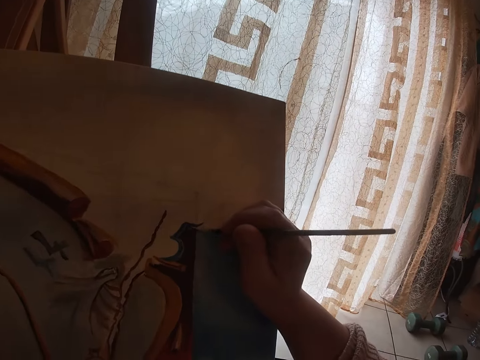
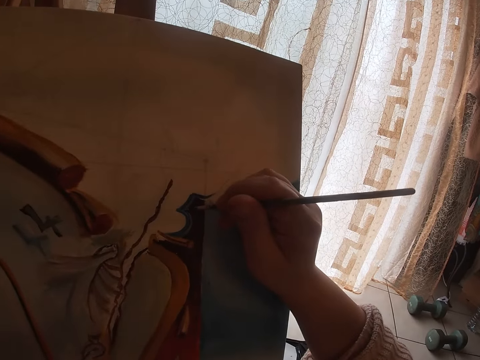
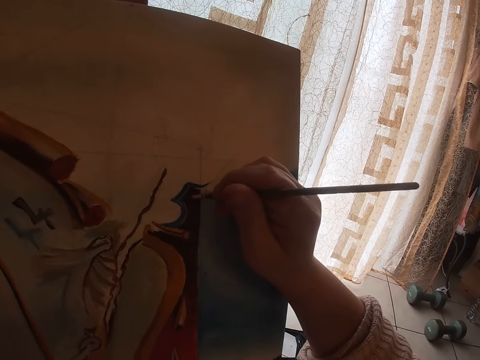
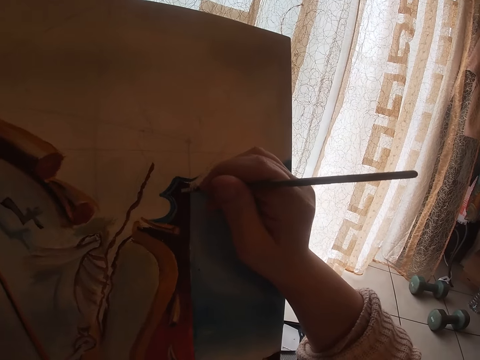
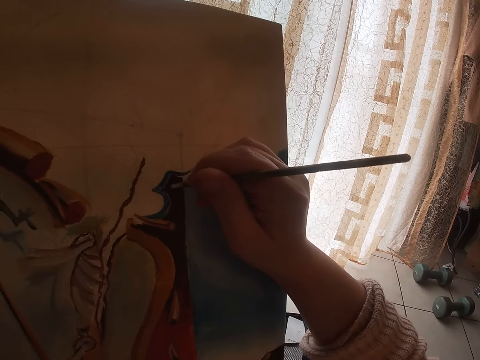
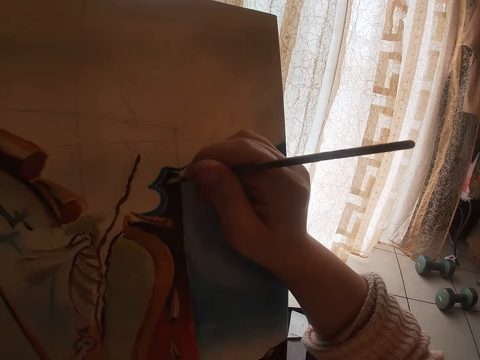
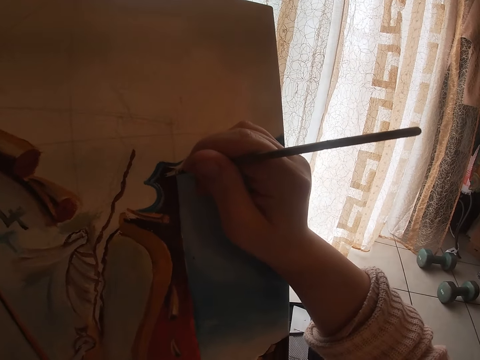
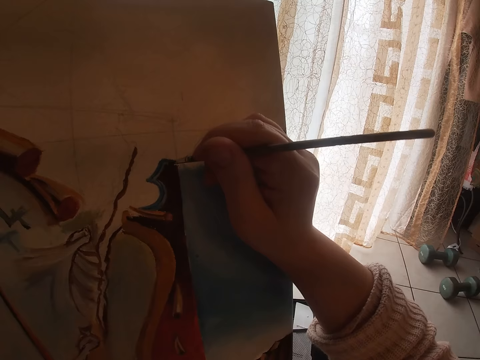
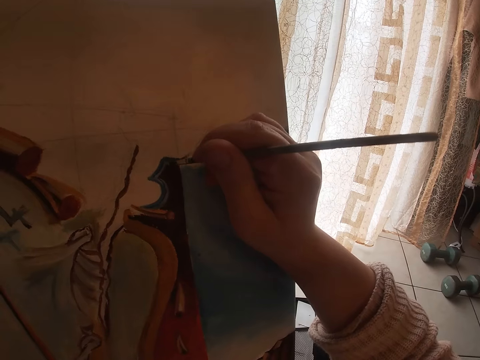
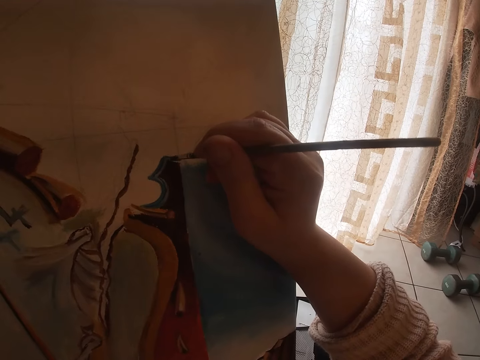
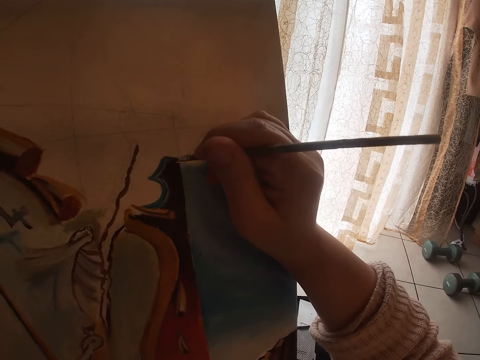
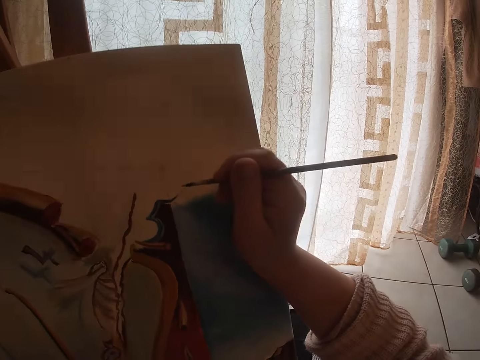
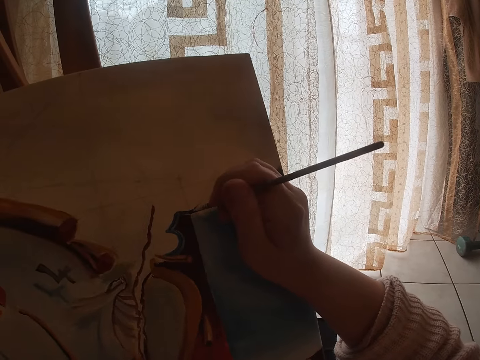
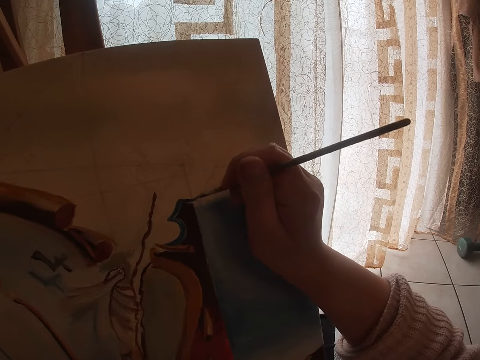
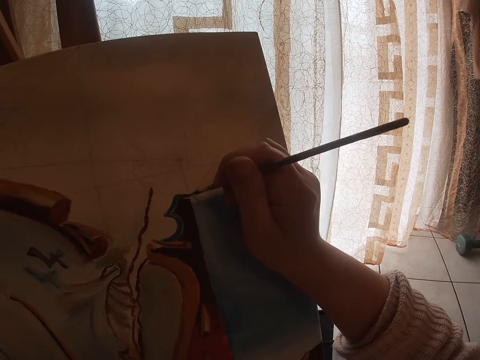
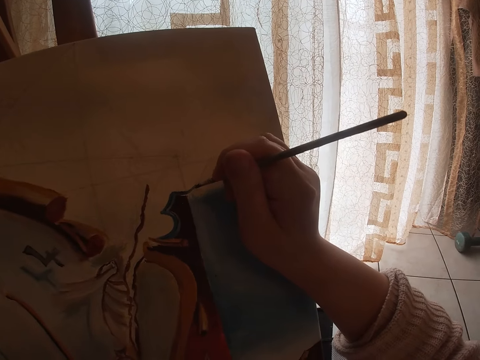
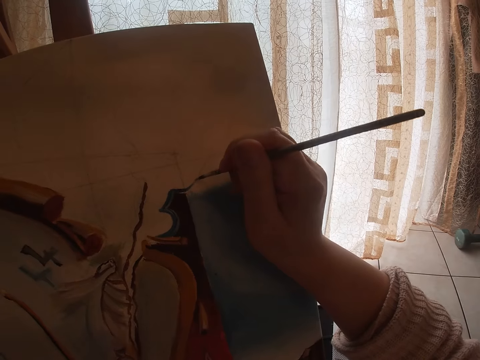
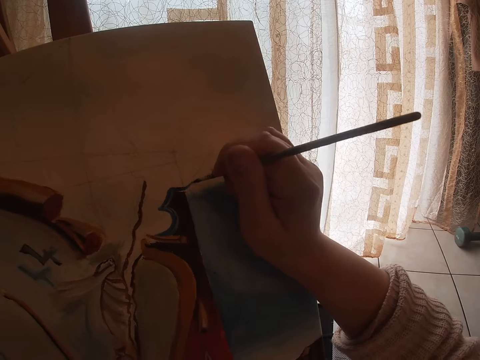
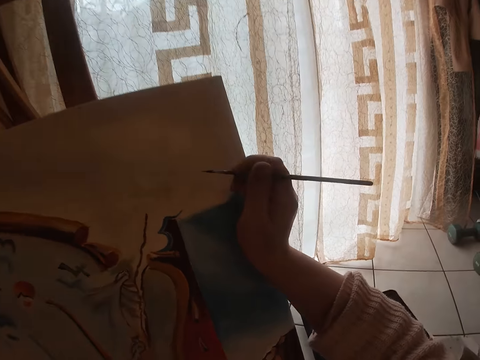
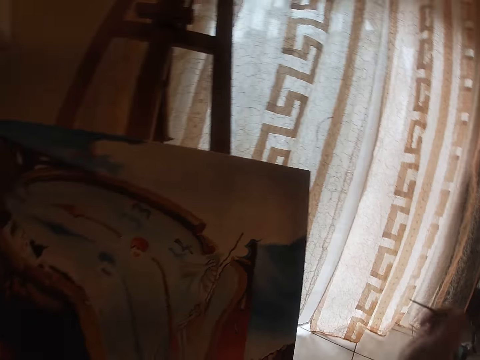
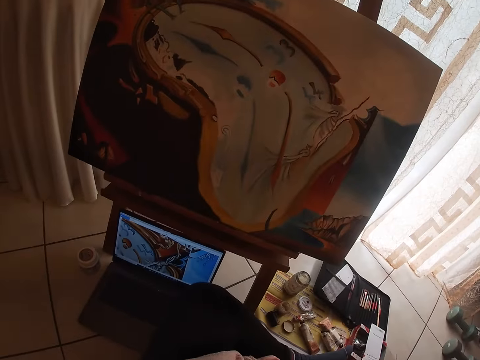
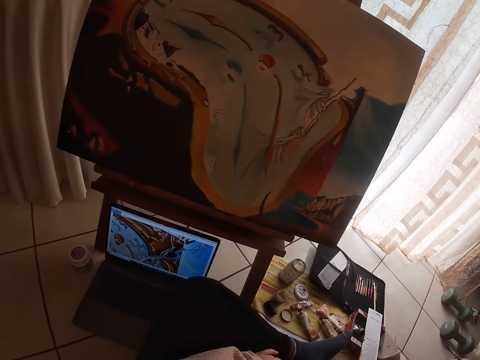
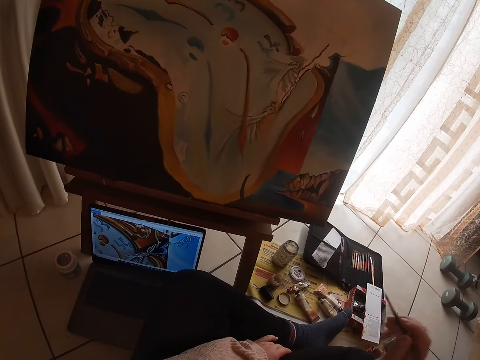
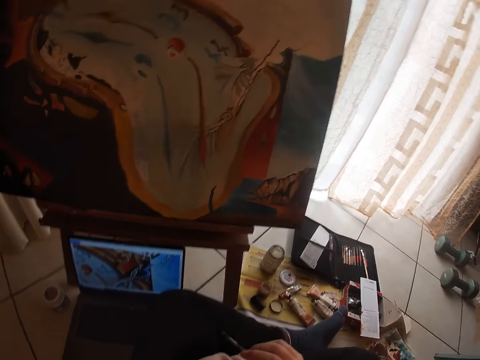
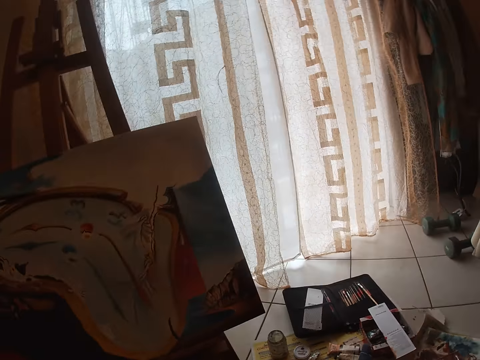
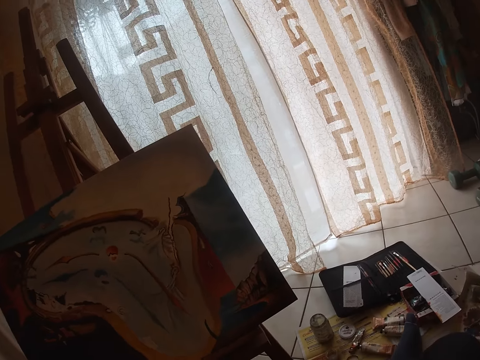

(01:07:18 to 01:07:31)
The camera wearer paints the painting on the canvas using the paintbrush in his right hand. He removes his right hand from the painting. He looks at the painting.

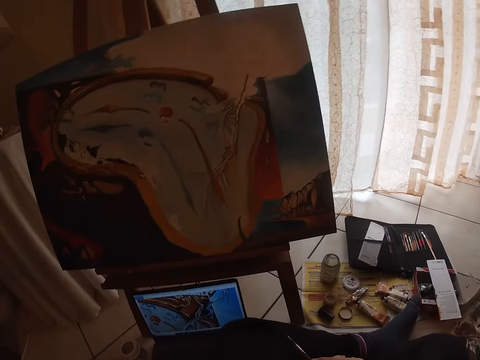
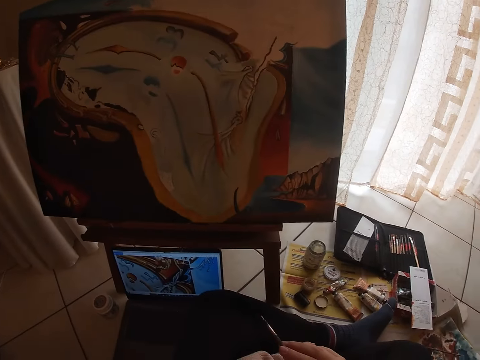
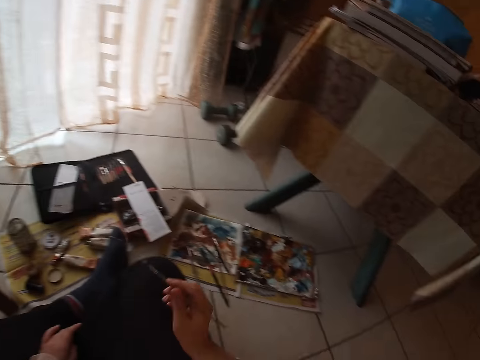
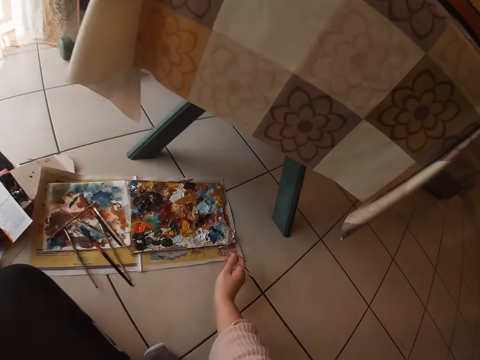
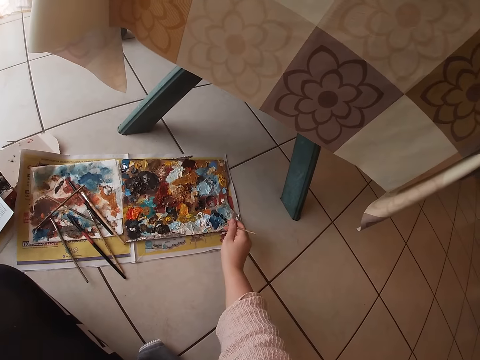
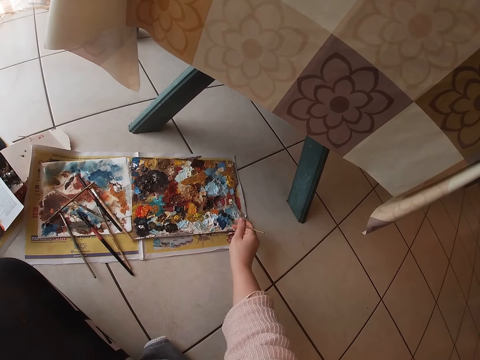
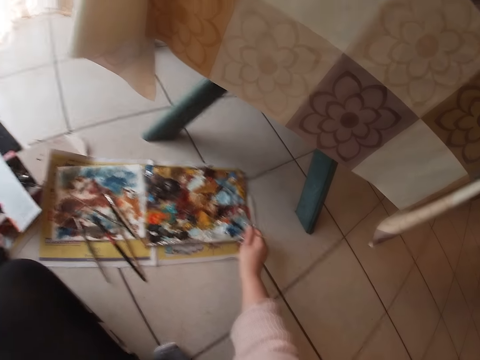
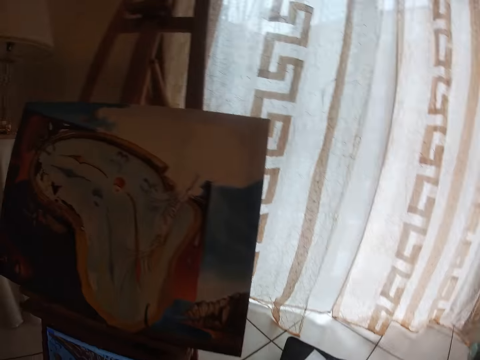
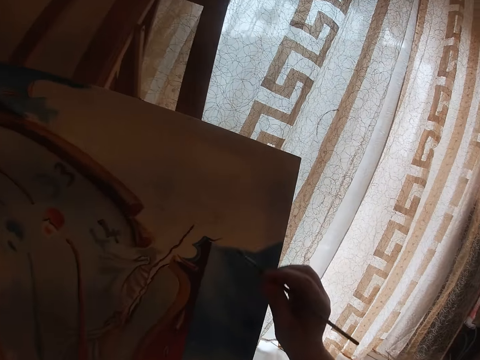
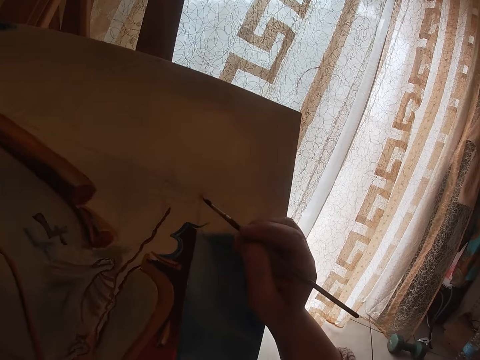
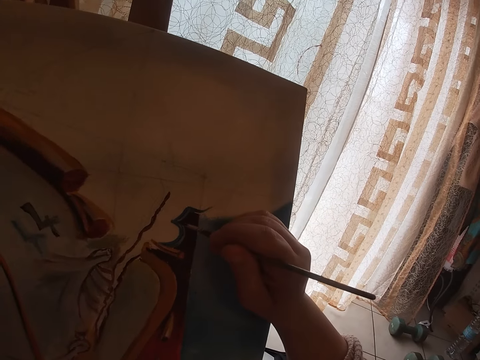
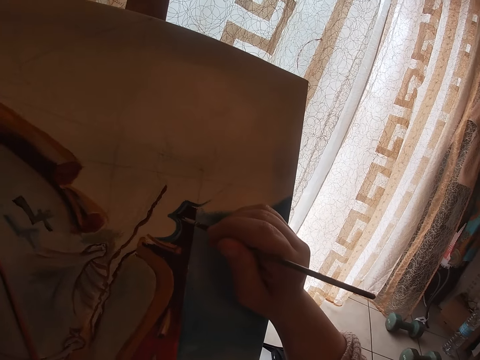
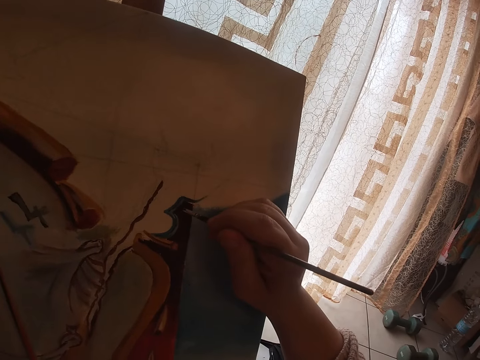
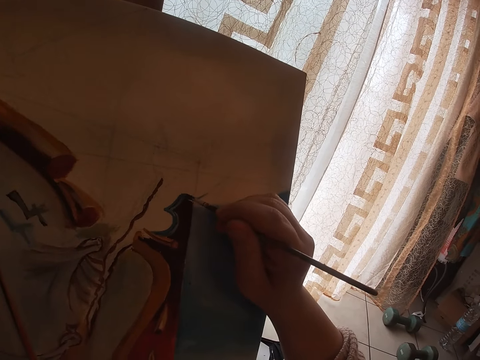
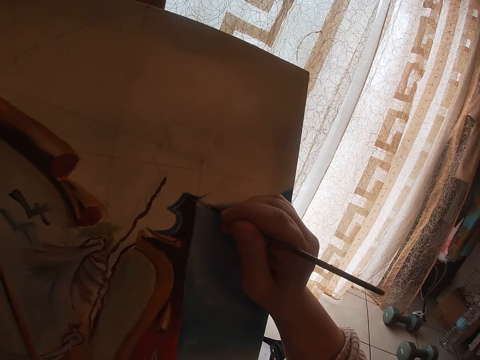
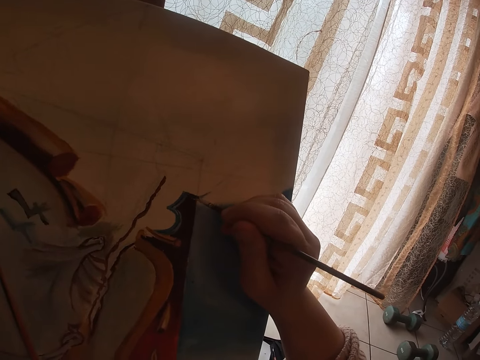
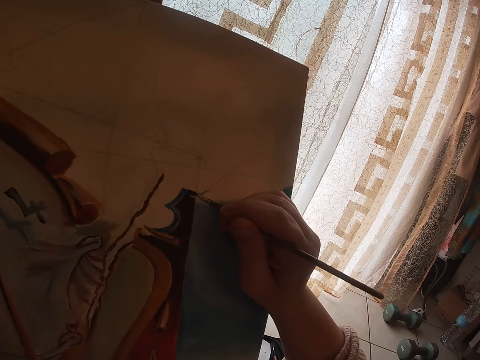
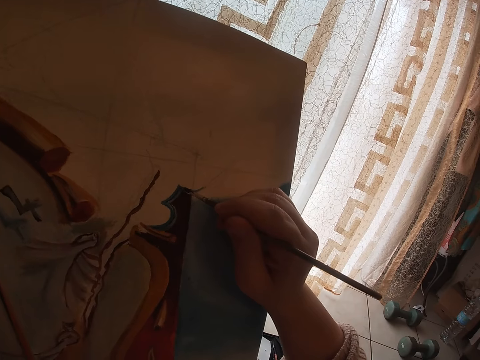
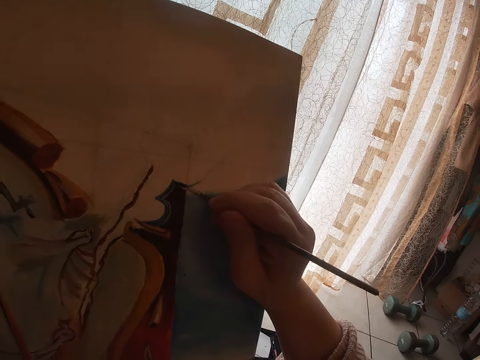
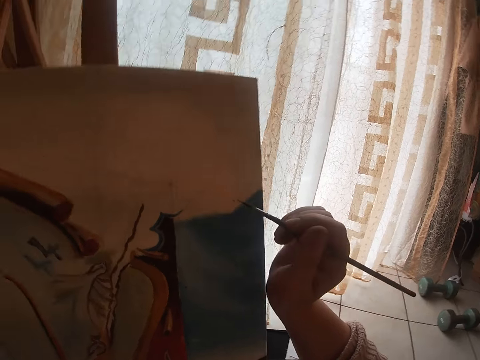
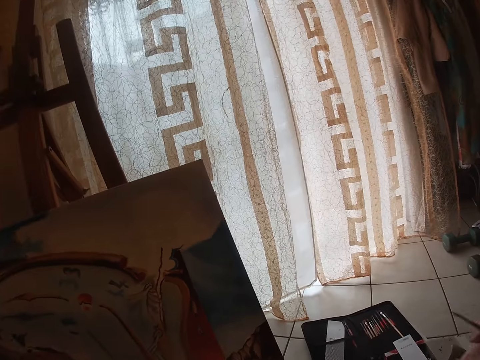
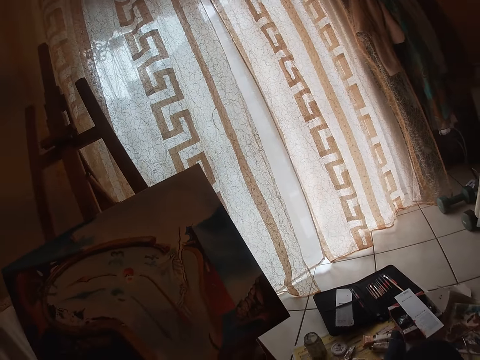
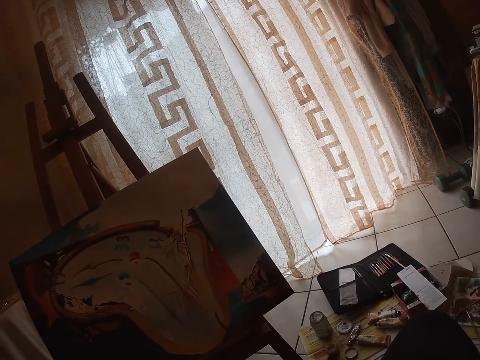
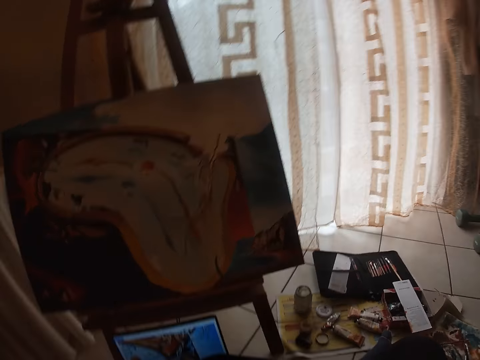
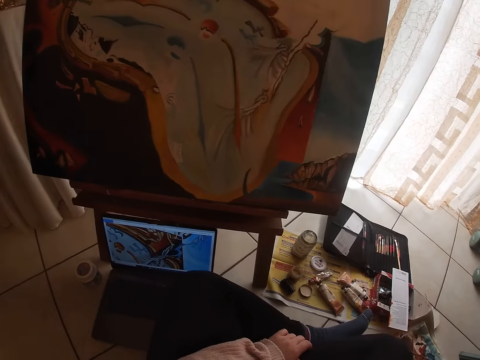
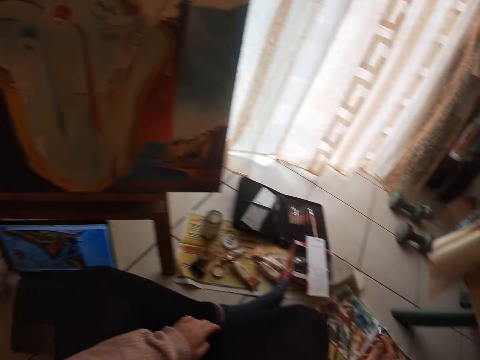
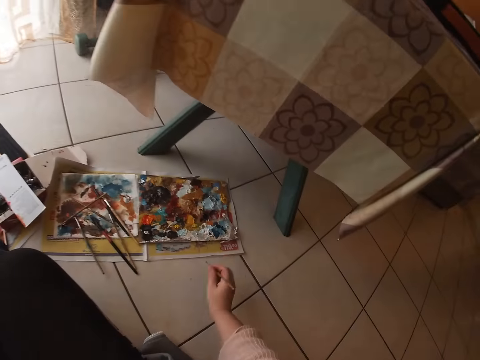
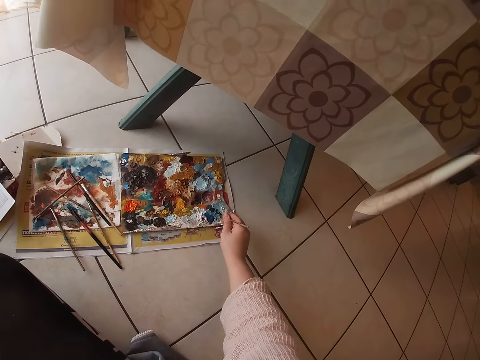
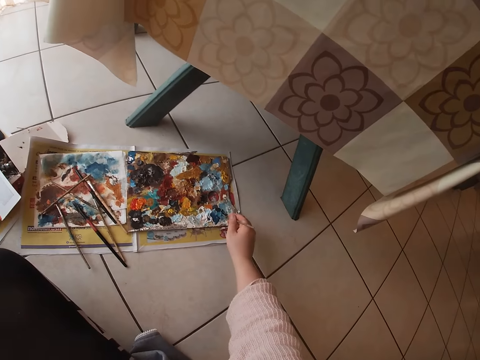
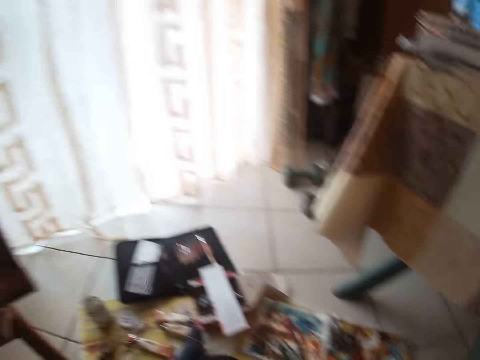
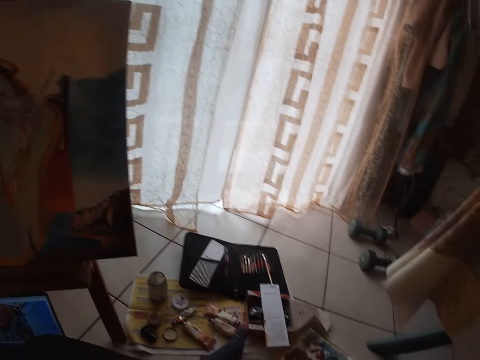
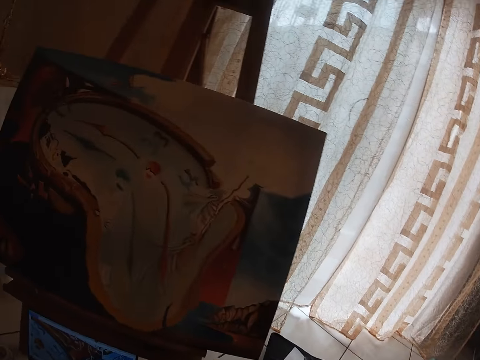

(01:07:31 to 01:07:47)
The camera wearer scoops some paint from the paint palette with the brush. He paints the painting on the canvas using the paintbrush in his right hand. He looks at the painting. He scoops some paint from the paint palette with the brush in his right hand.
